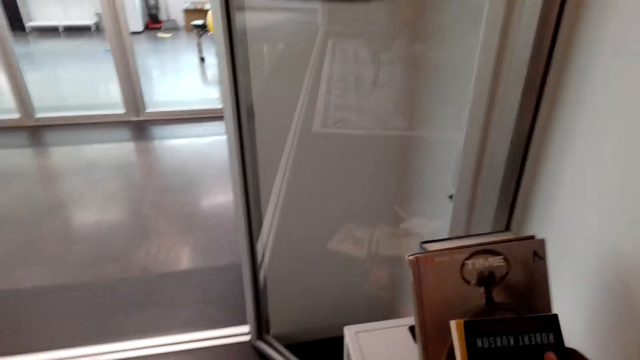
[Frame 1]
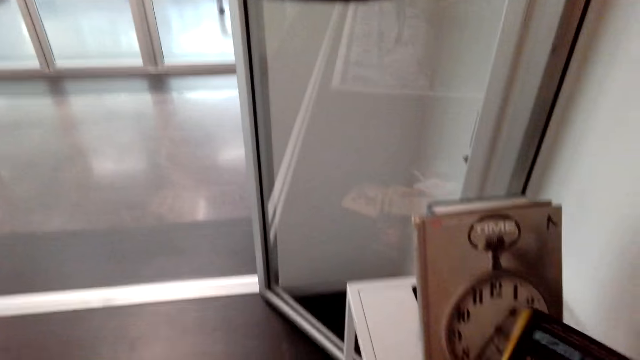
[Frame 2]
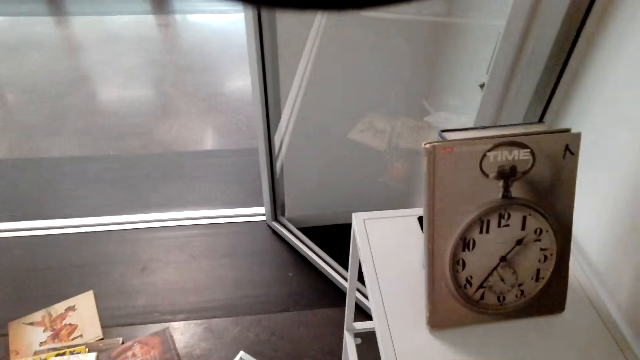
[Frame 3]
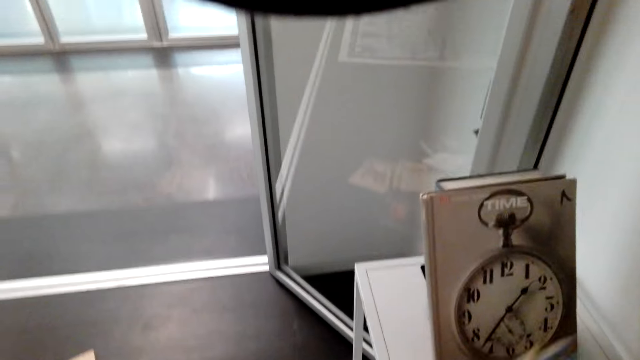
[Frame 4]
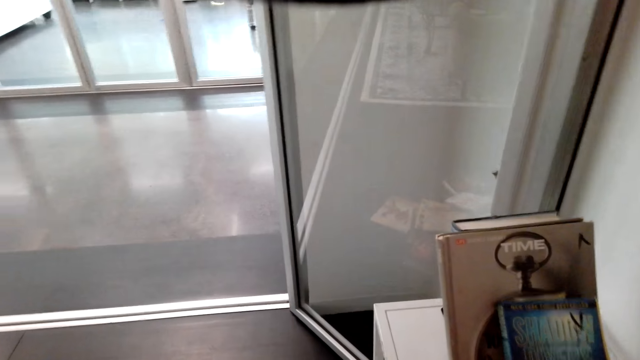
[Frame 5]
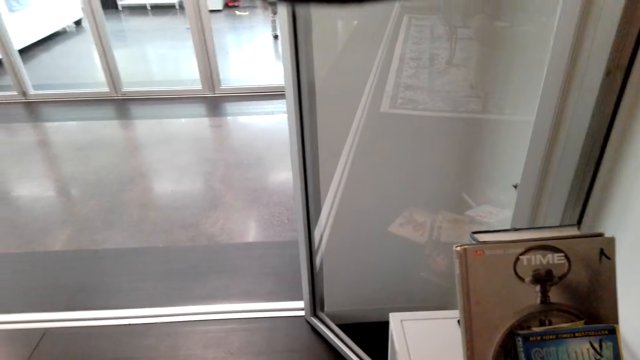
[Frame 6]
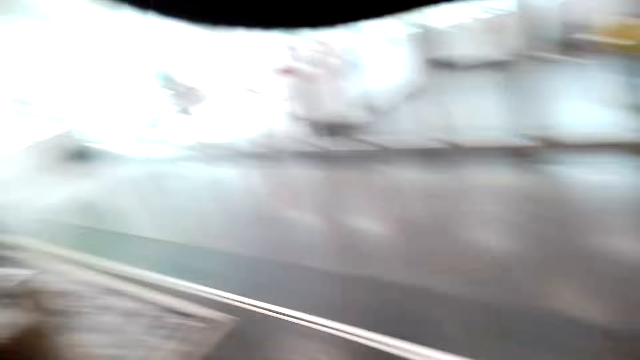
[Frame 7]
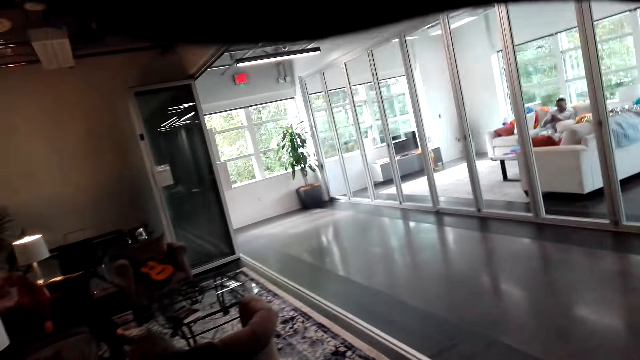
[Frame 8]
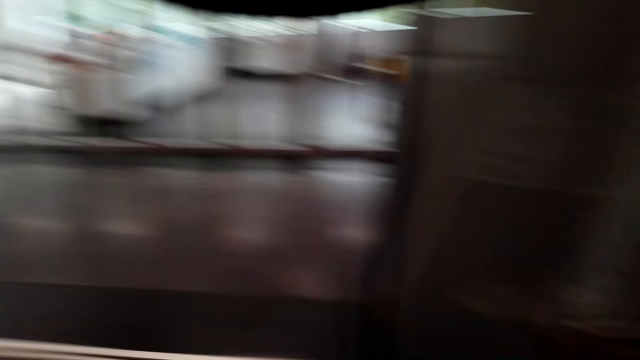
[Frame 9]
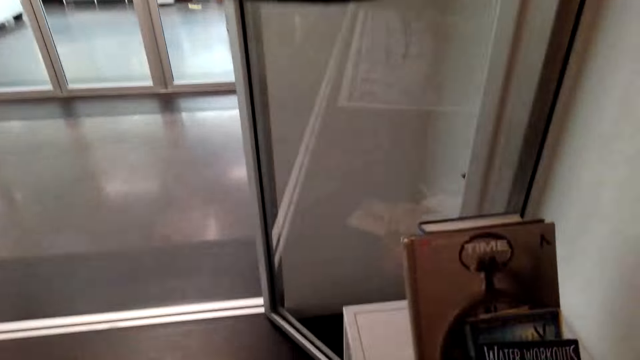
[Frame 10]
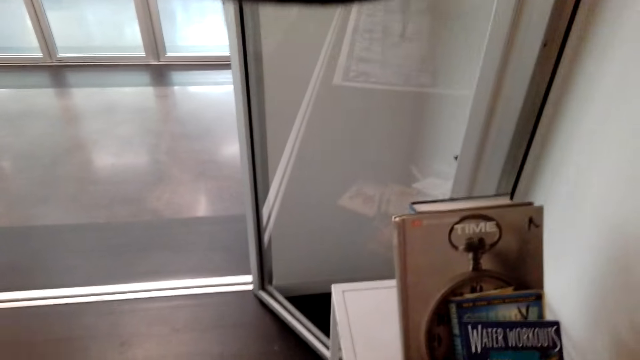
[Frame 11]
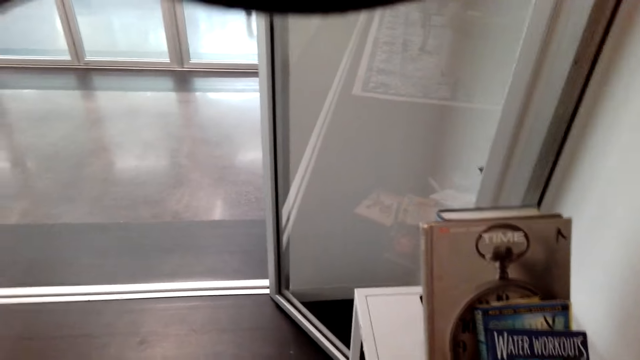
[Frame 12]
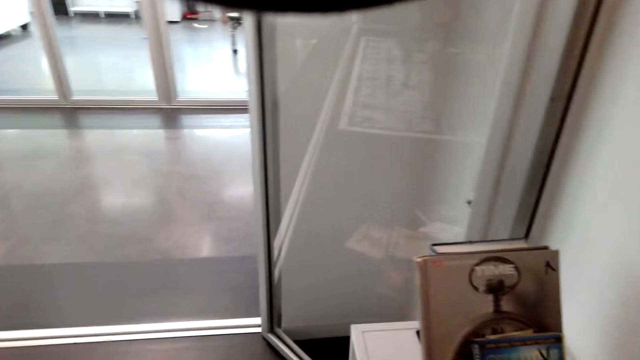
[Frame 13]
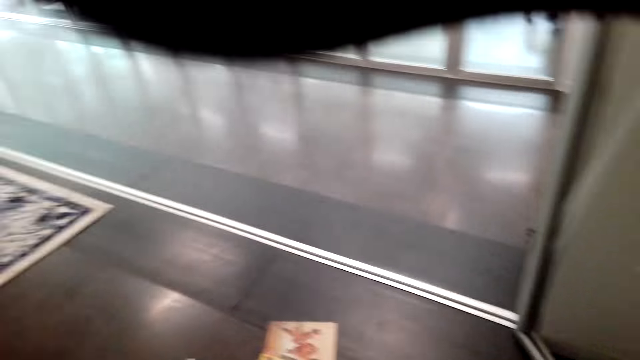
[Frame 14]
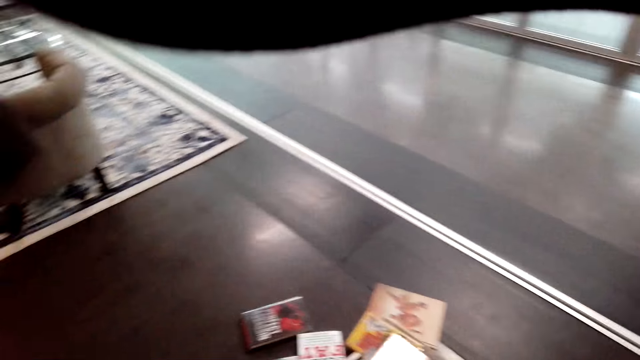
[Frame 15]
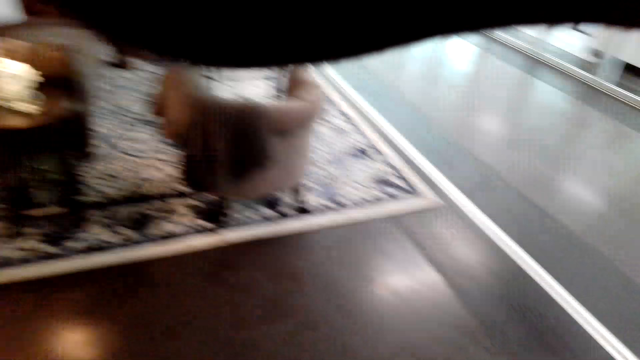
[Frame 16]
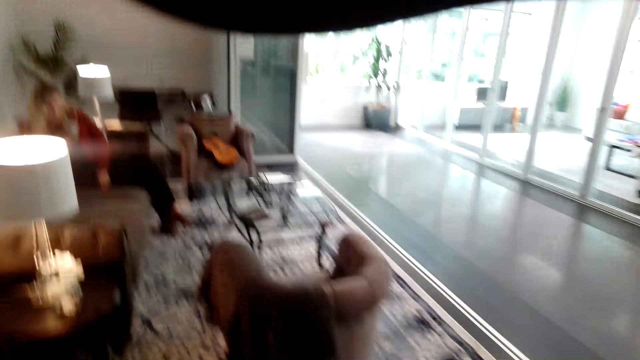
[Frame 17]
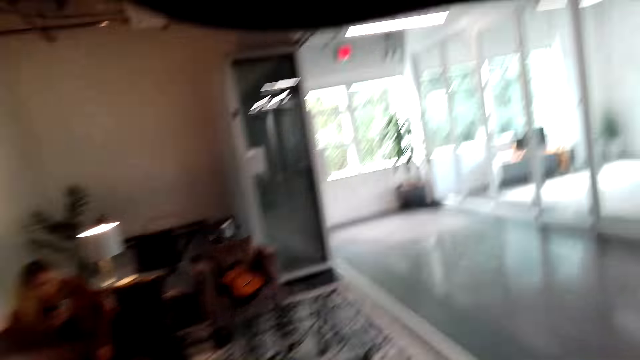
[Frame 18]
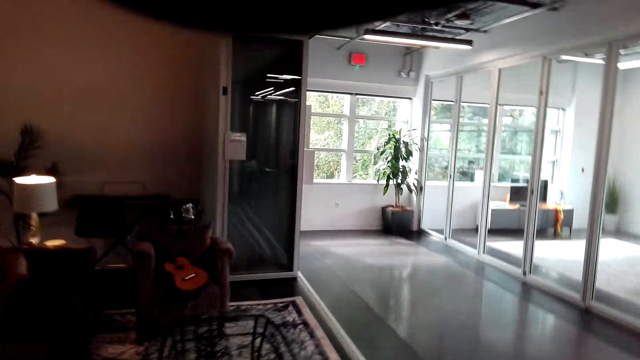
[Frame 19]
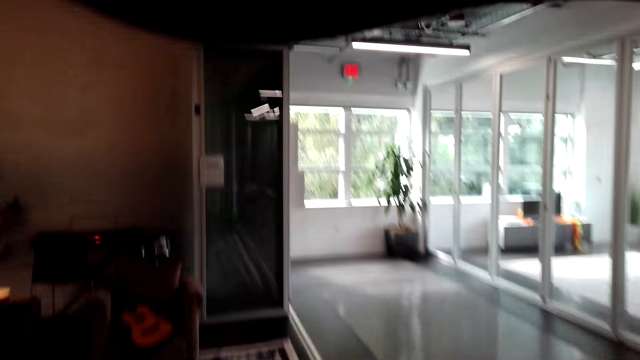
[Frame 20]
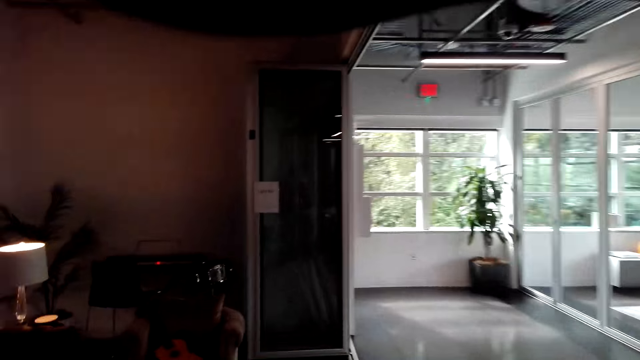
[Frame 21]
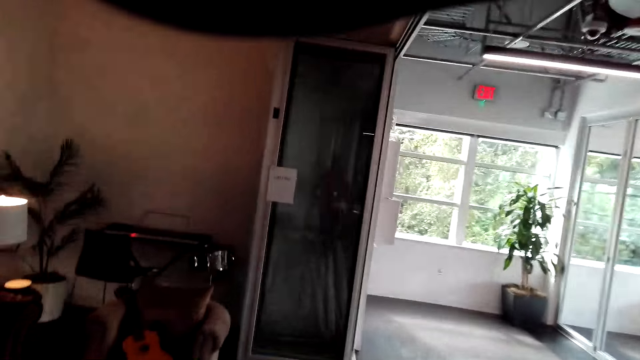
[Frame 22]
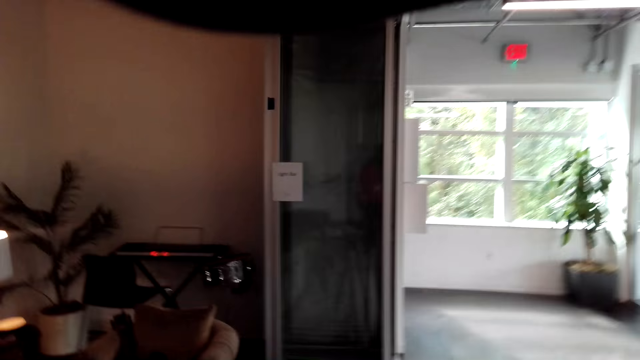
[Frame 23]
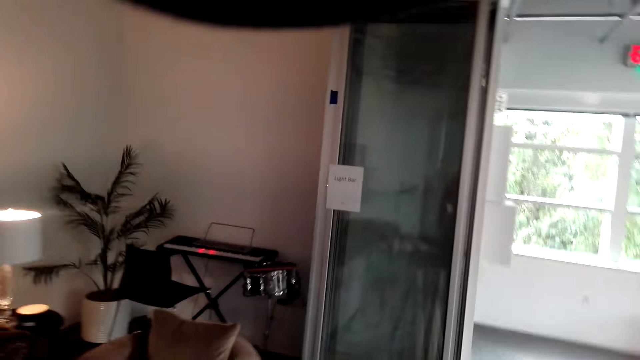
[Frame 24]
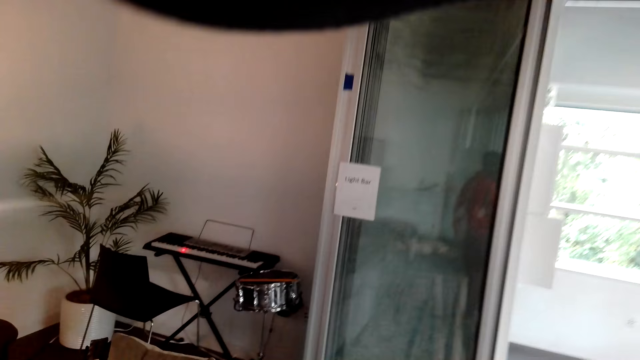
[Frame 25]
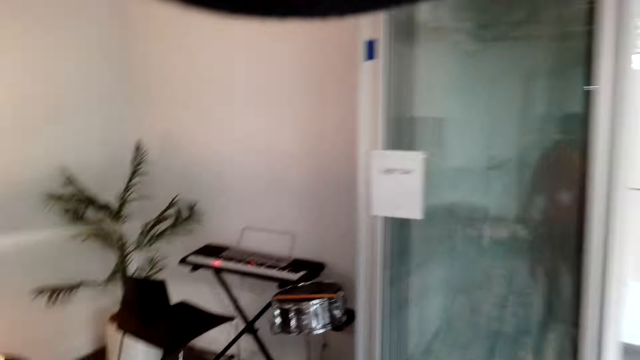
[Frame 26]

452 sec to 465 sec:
The camera wearer arranges the books. They walk towards the piano or socket.

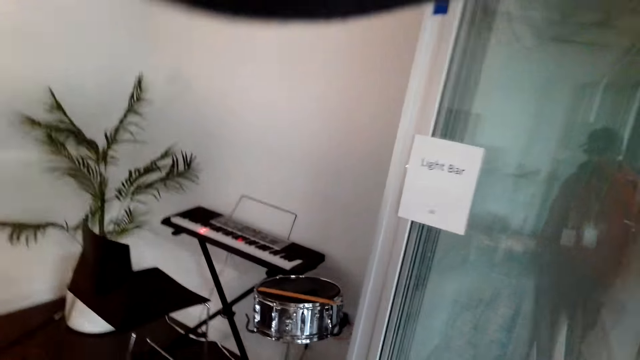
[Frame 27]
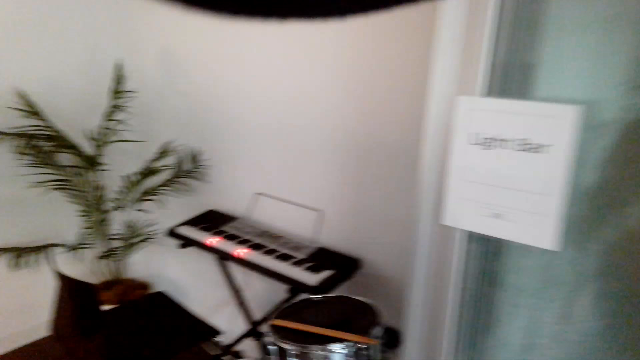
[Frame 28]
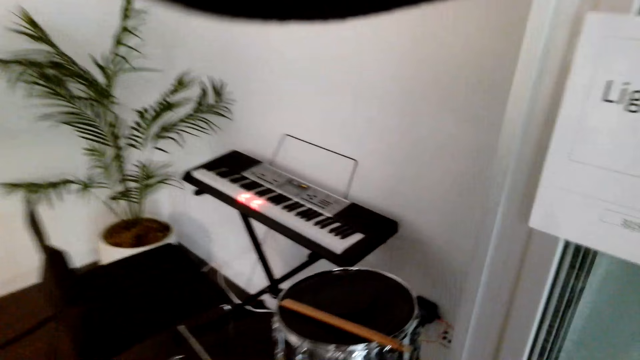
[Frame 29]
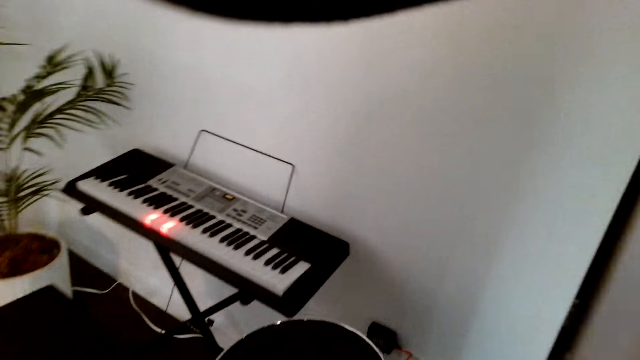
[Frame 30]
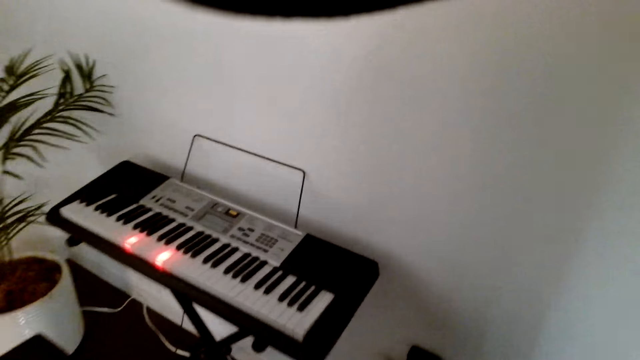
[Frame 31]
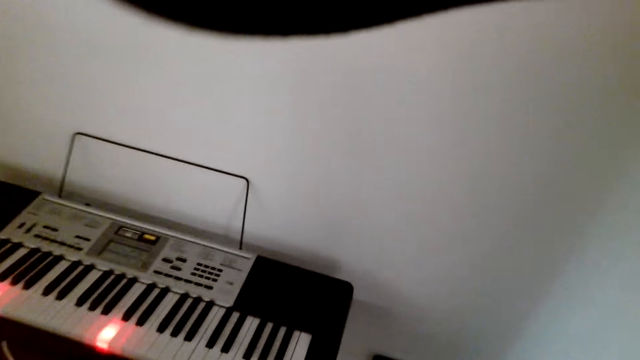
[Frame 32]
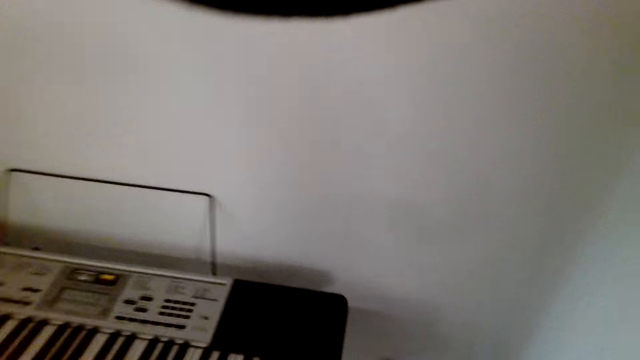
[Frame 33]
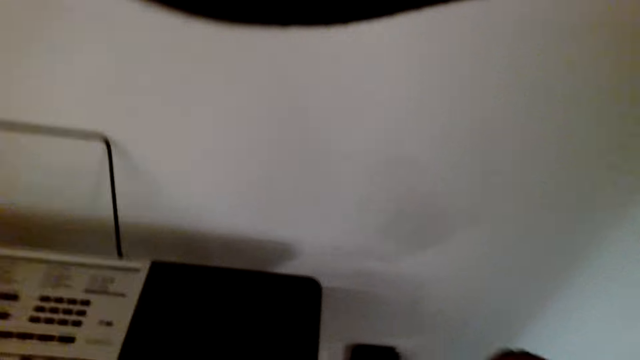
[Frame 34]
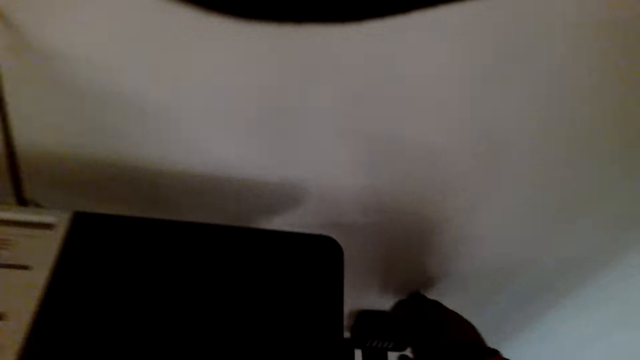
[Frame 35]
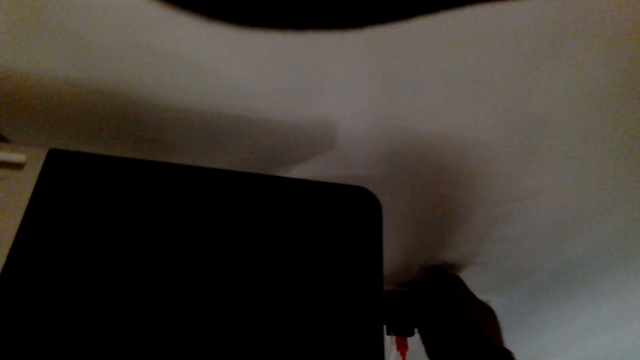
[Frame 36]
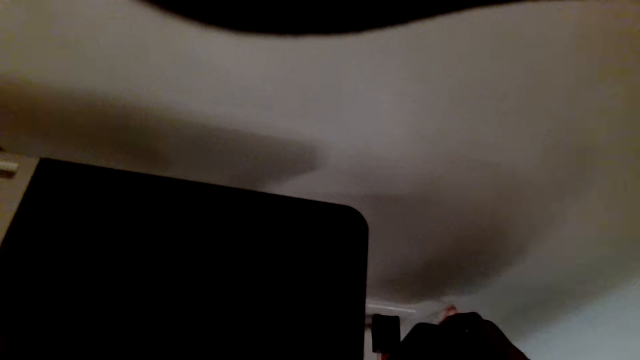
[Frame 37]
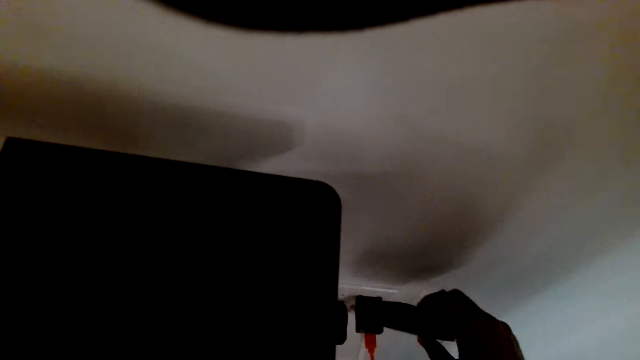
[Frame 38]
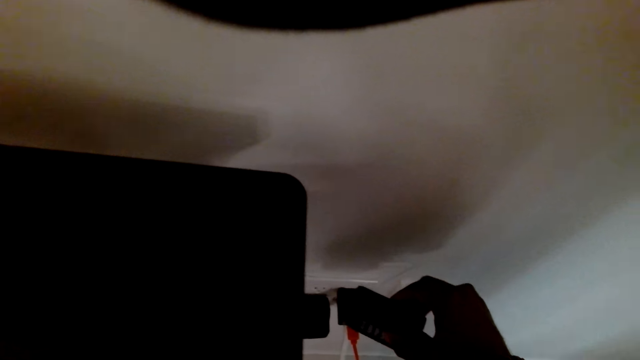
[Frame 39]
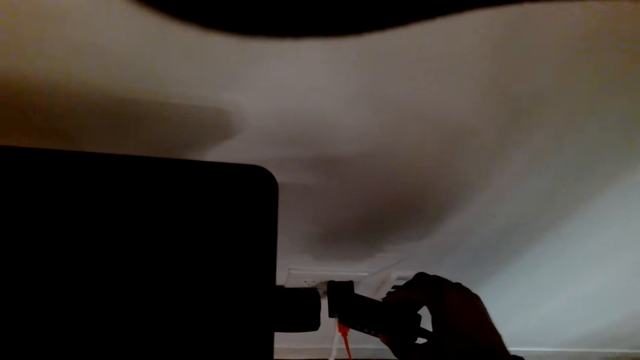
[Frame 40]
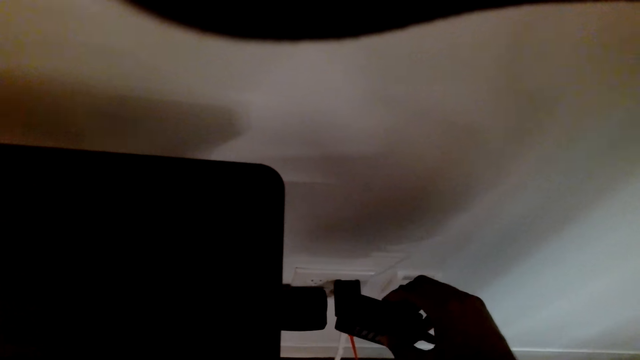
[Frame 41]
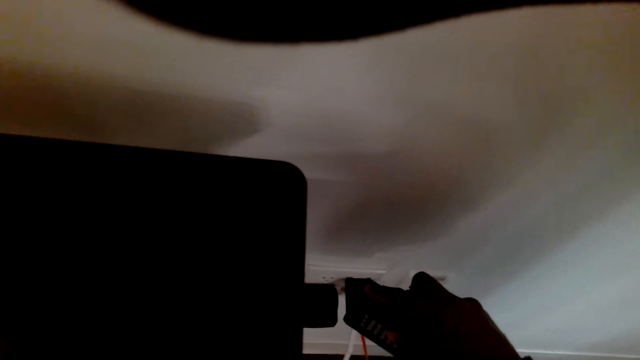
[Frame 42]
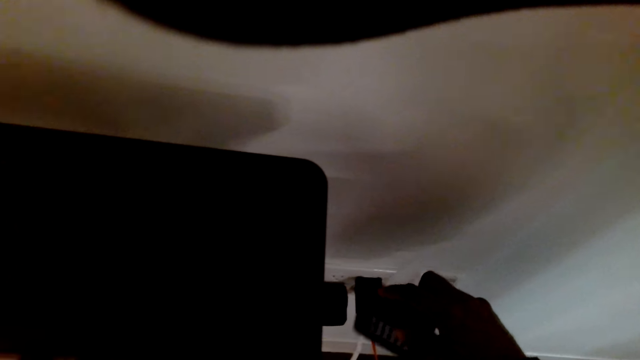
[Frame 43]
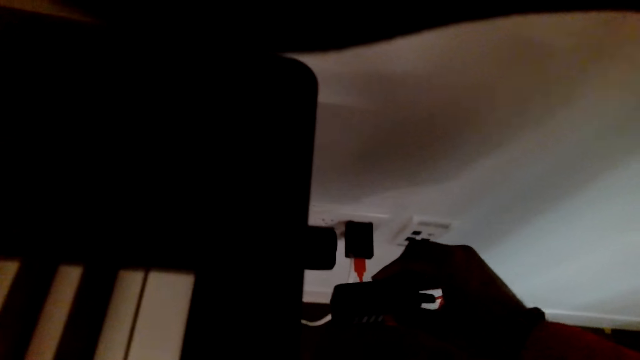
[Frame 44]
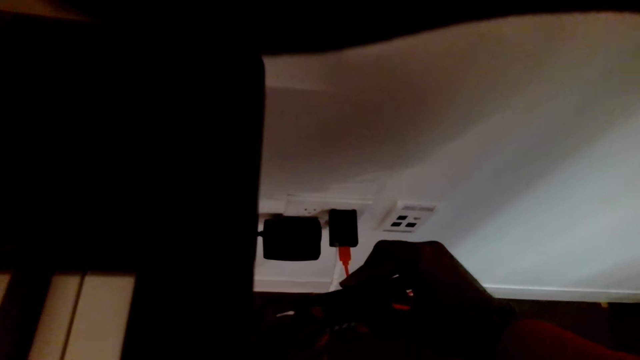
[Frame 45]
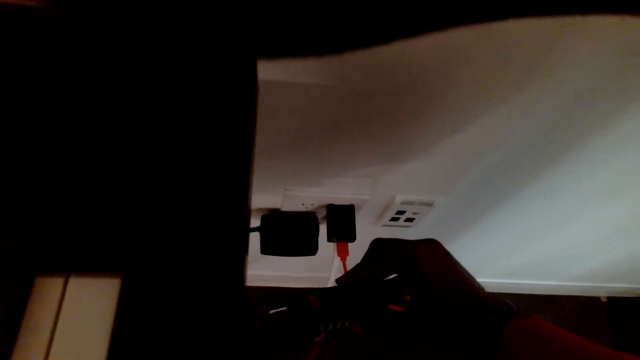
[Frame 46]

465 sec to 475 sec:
The camera wearer picks up a phone from the charger.
